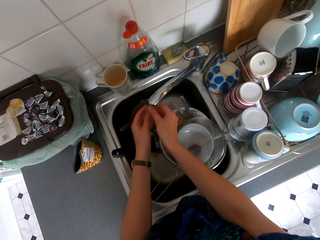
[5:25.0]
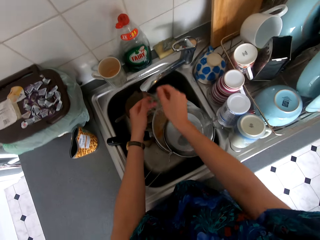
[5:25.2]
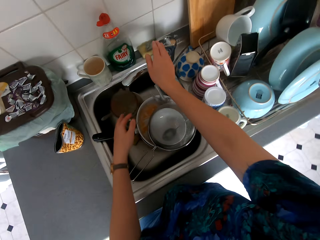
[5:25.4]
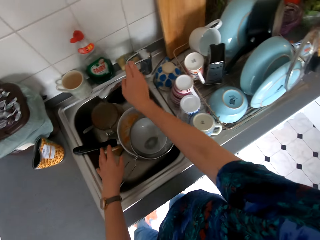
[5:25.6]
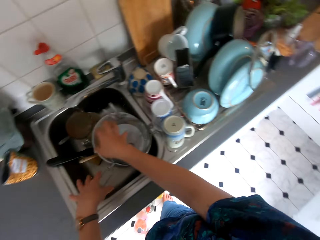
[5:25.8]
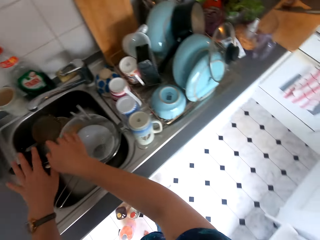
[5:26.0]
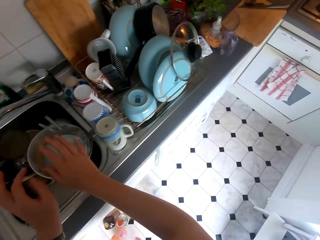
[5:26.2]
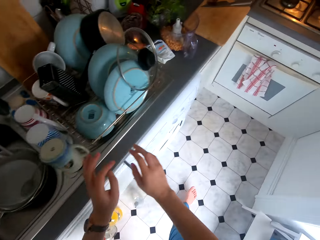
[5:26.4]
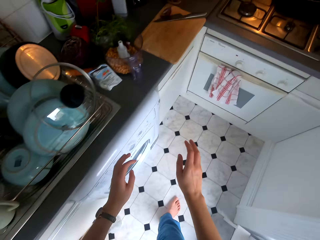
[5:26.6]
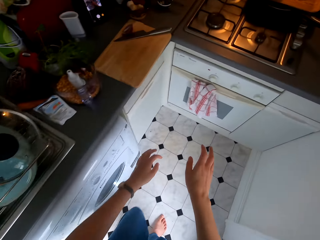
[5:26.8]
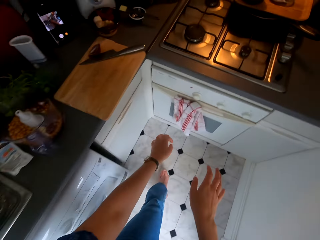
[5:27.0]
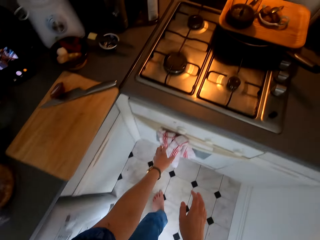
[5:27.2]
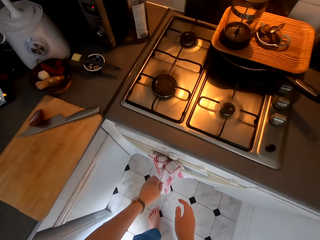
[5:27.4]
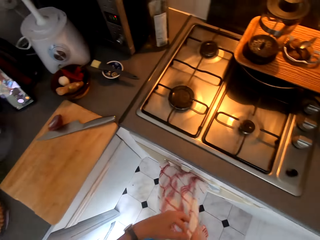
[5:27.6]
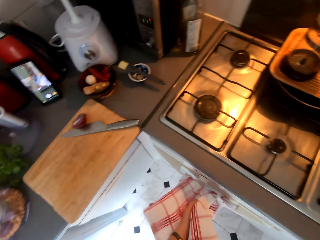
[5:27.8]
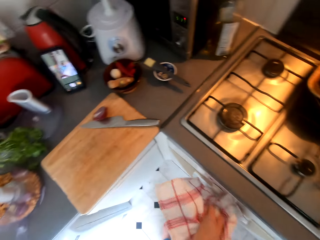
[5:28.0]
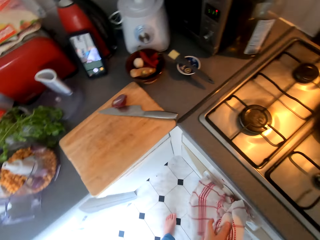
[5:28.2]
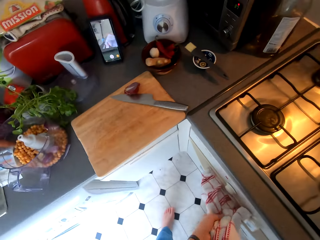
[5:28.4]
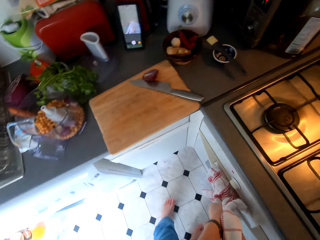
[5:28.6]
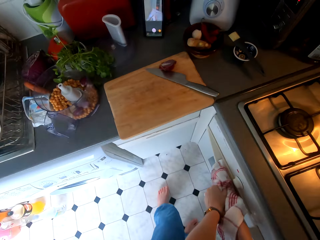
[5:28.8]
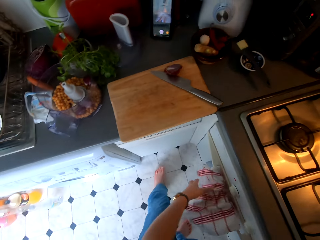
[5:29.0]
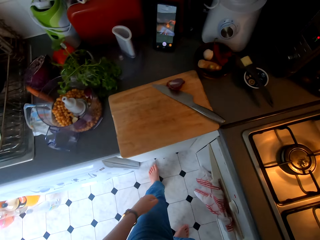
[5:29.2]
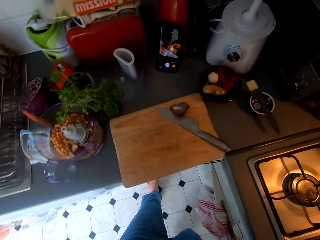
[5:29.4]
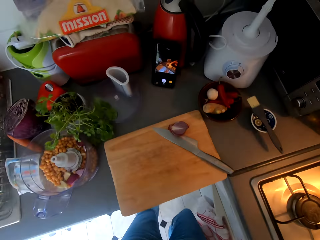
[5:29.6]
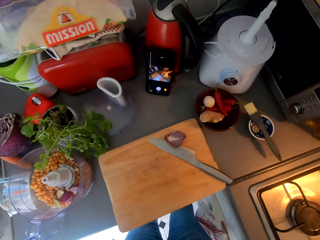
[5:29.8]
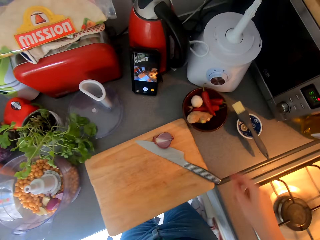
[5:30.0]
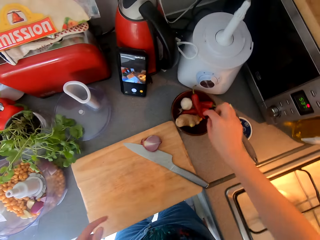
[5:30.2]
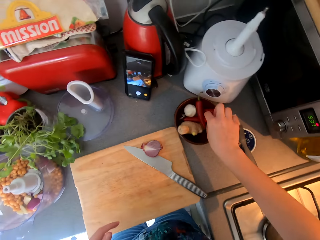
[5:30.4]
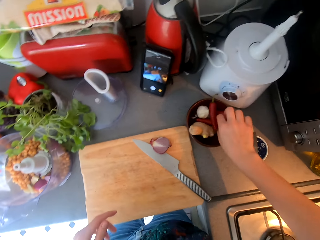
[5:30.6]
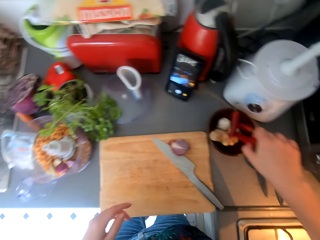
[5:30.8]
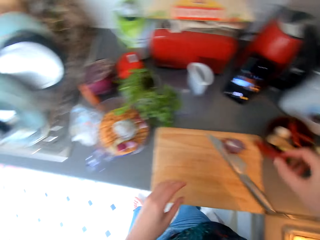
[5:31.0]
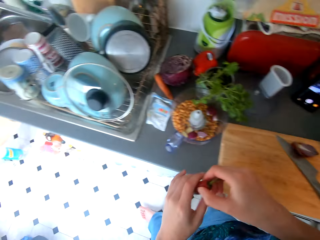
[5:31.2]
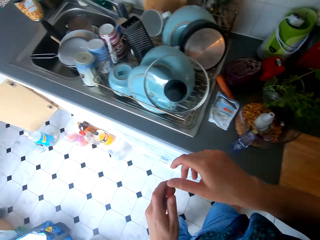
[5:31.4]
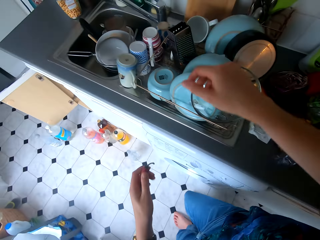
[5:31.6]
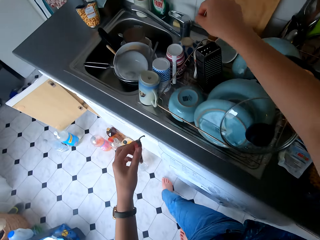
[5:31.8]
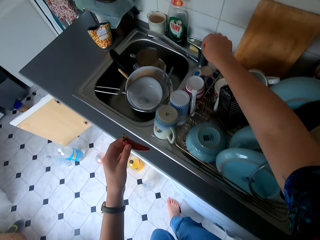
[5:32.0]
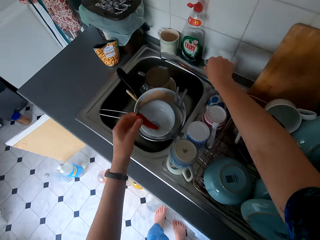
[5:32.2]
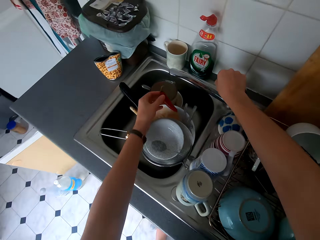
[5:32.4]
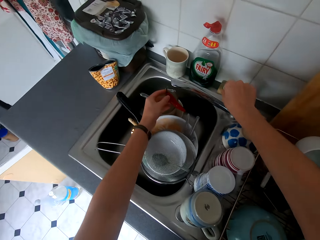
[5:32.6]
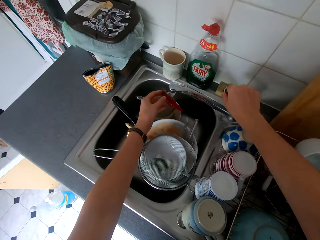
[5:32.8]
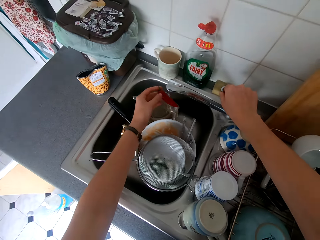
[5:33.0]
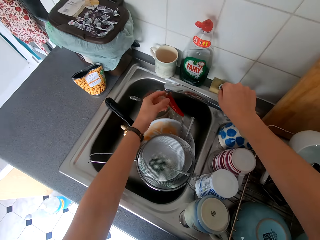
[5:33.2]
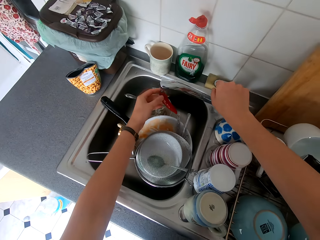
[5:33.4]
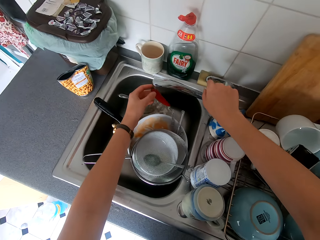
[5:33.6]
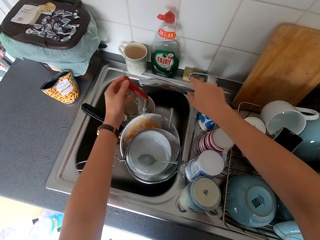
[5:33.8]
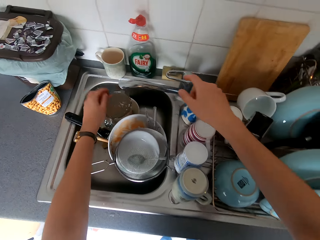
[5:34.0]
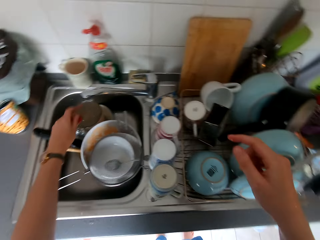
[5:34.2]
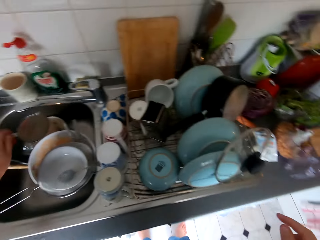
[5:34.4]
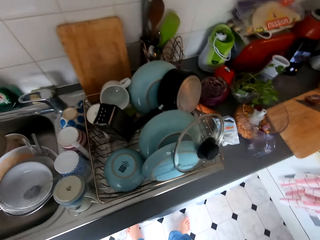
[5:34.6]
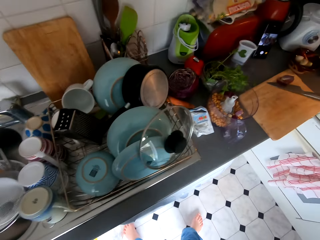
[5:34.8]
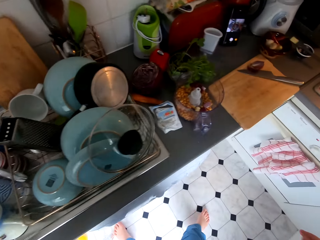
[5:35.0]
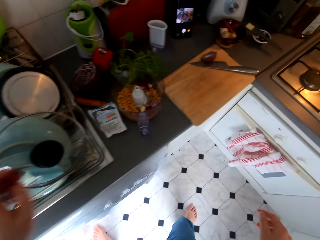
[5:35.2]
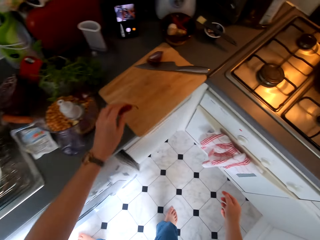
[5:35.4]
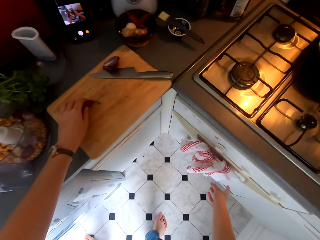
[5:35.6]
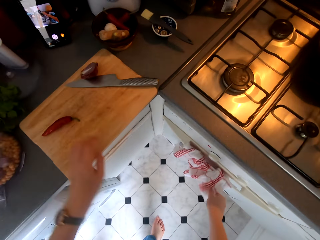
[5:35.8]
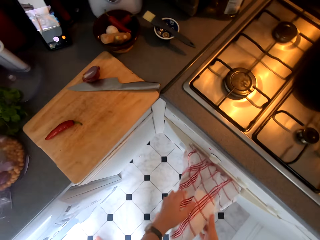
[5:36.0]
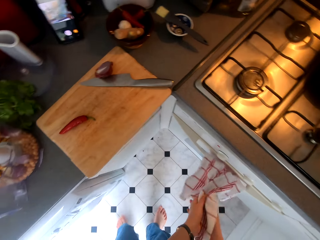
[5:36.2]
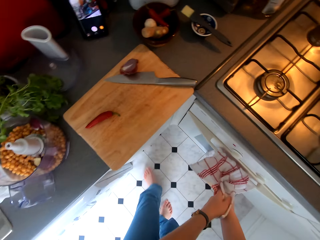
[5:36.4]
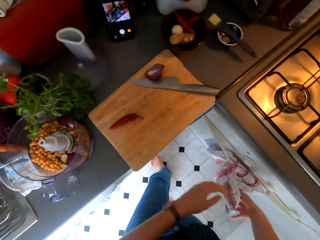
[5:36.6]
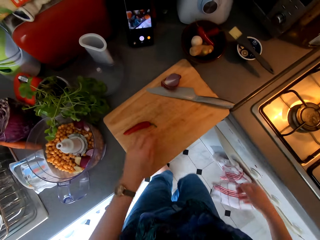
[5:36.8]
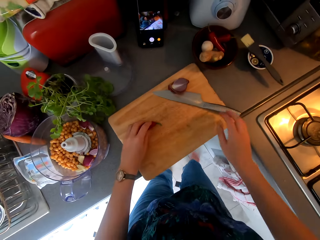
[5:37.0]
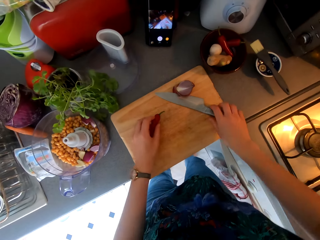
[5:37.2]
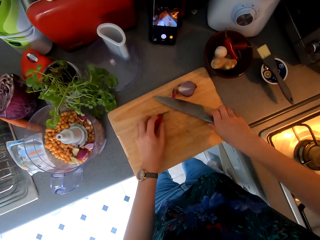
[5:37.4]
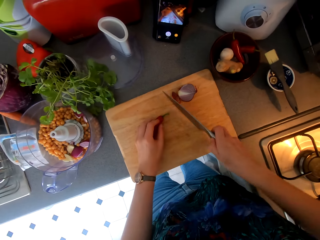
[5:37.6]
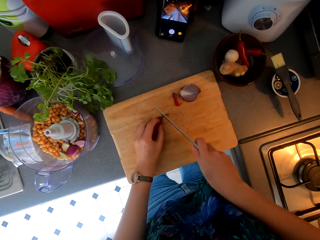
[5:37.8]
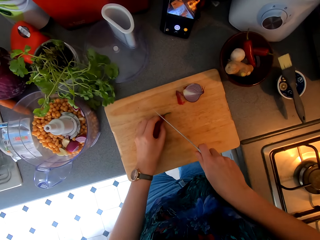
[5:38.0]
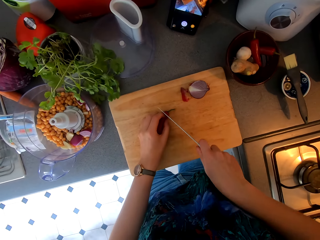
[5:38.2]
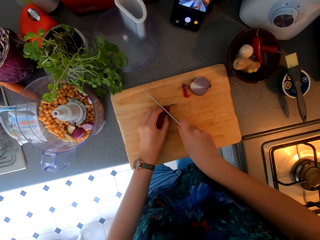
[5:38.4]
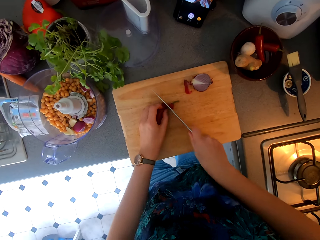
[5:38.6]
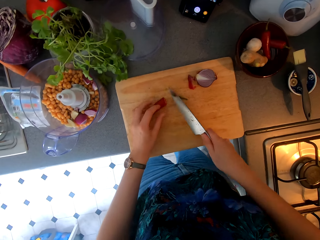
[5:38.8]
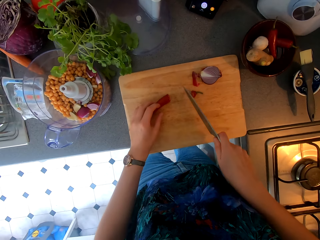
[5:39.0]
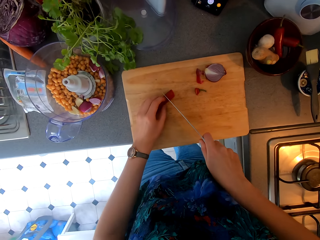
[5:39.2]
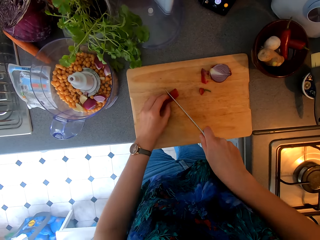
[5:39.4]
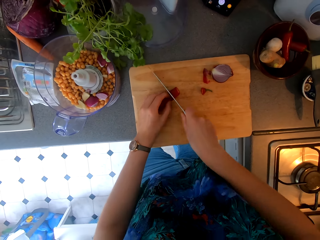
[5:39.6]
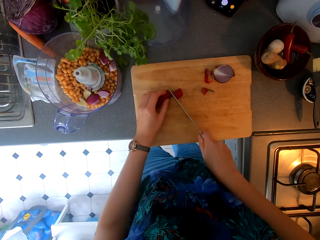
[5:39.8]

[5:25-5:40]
The camera wearer closes the water tap. She moves towards the cooker. She wipes her hands. She picks up a red chili or pepper. She moves towards the water tap. She opens the water tap. She washes the red chili. She closes the tap. She moves towards the countertop. She places the pepper on the chopping board. She wipes her hands. She picks up the knife from the chopping board and cuts the pepper.

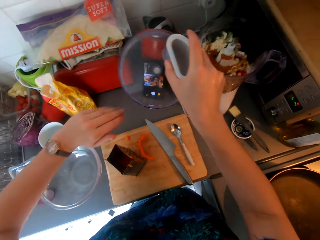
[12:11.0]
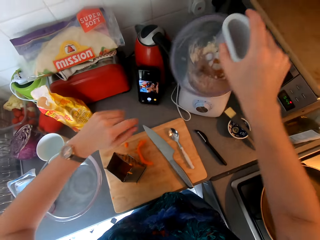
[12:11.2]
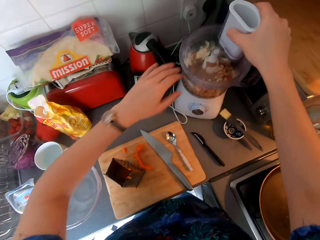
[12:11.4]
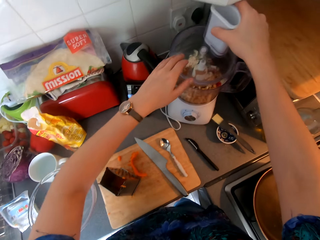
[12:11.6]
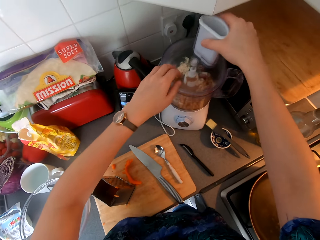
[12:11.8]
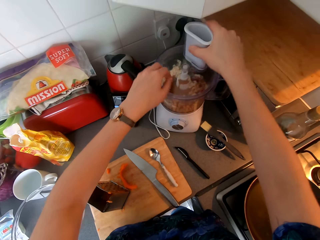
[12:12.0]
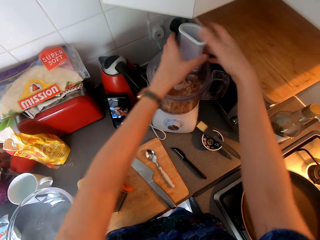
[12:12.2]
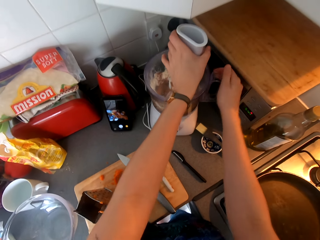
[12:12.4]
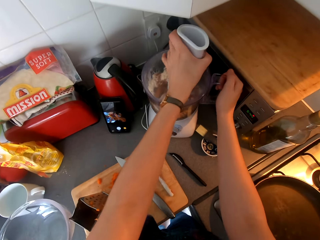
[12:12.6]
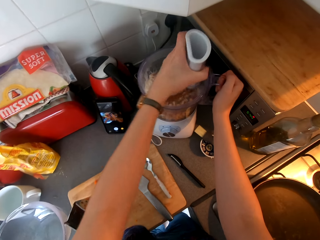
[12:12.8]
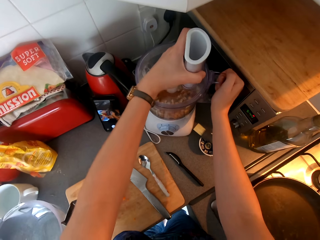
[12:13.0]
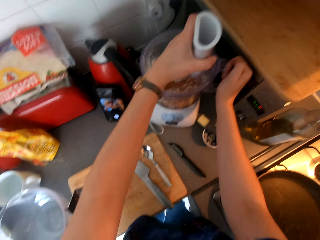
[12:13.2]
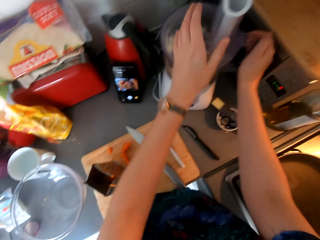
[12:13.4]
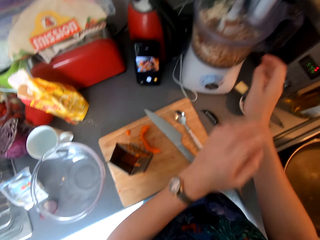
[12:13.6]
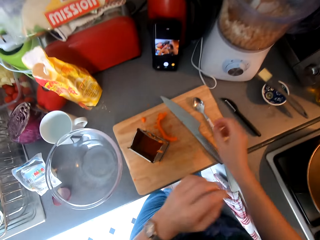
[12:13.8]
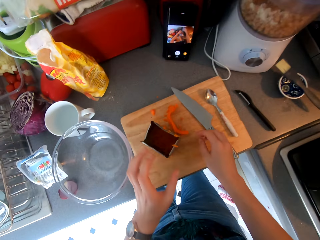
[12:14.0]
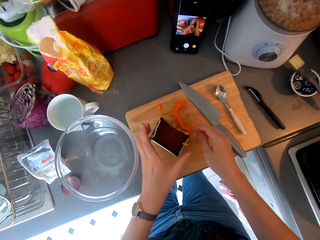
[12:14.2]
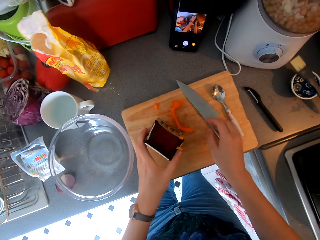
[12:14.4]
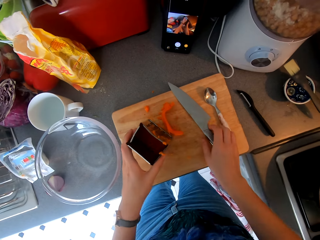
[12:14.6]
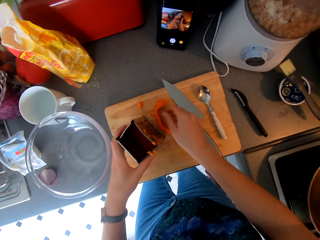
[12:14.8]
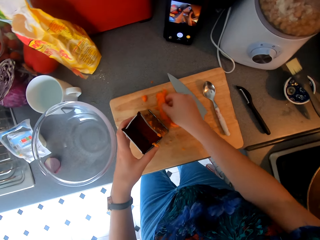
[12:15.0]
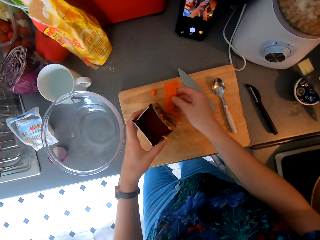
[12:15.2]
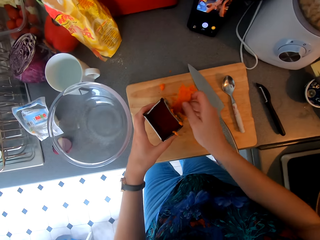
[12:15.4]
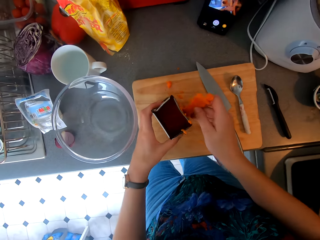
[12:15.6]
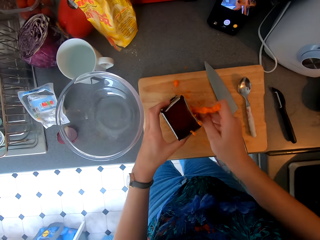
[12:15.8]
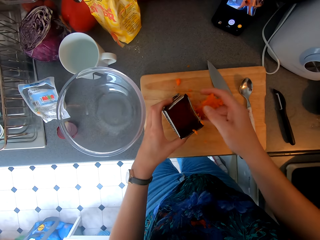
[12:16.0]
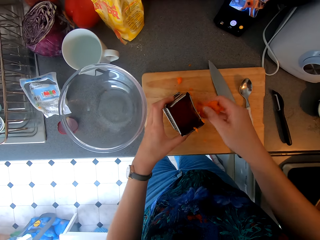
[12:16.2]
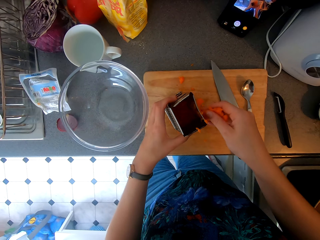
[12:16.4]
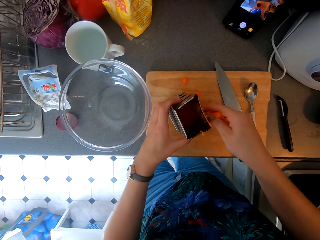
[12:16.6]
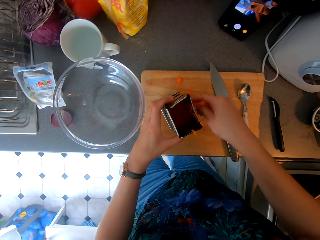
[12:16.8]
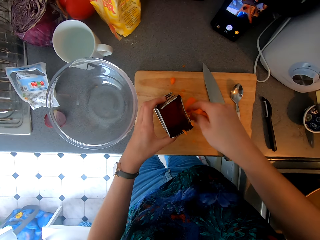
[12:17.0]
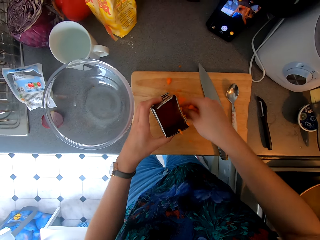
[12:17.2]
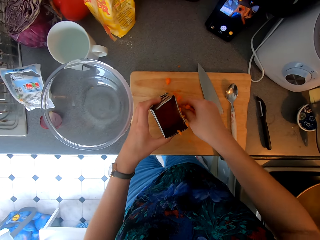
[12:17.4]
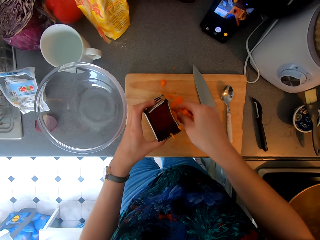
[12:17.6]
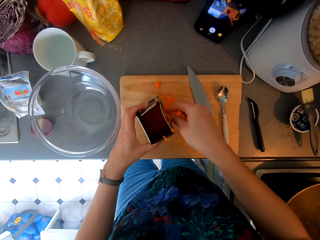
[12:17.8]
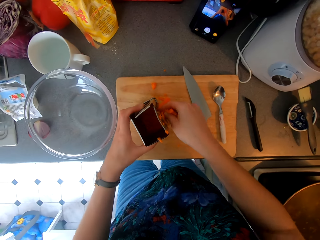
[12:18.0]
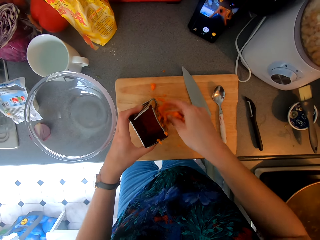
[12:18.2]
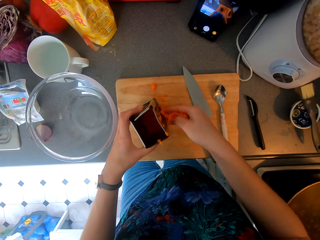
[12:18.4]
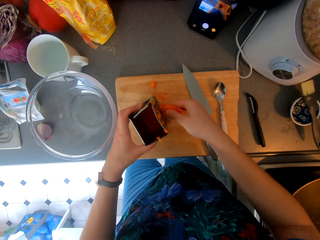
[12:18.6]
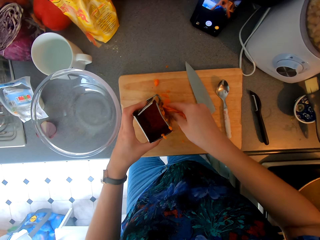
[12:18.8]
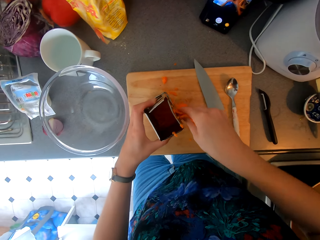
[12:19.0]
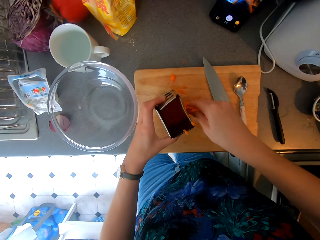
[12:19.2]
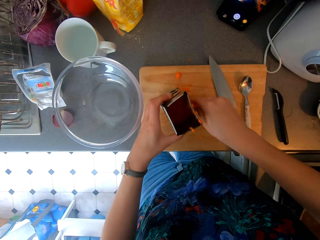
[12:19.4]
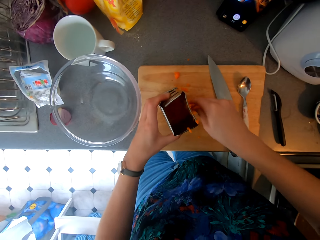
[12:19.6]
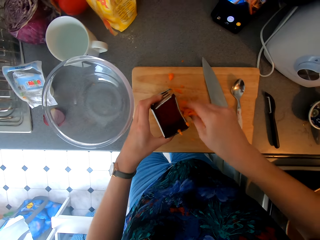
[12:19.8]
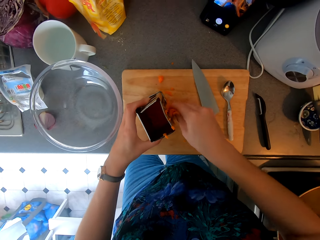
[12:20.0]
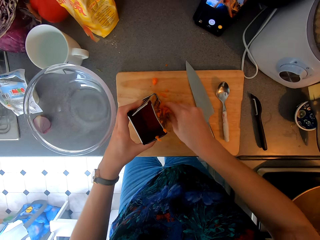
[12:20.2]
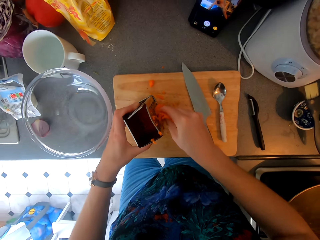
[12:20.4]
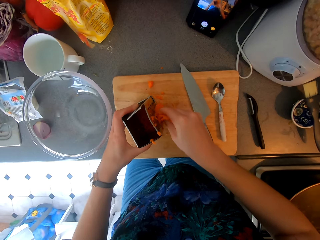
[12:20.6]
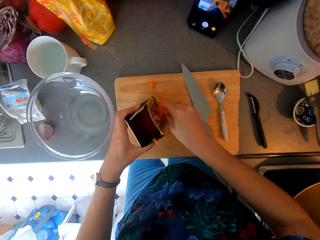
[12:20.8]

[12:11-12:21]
The camera wearer places something on the blender. They chop the carrot. They hold the grater and grate the carrot.
